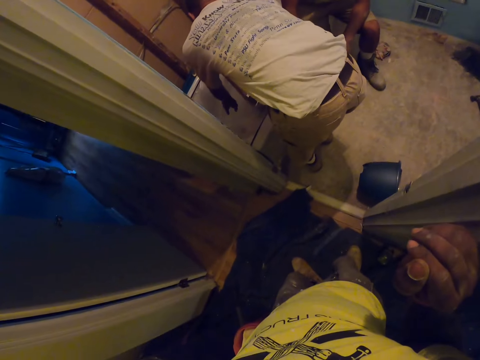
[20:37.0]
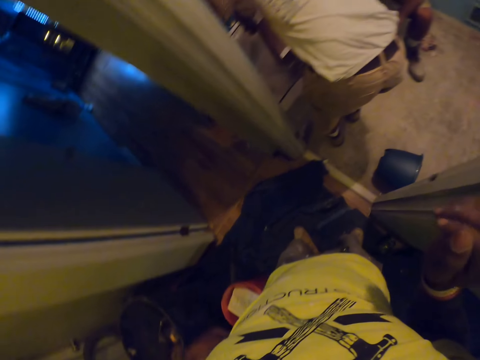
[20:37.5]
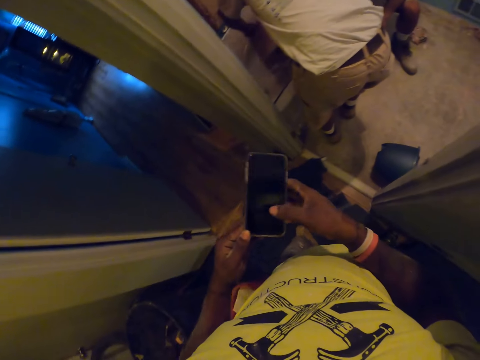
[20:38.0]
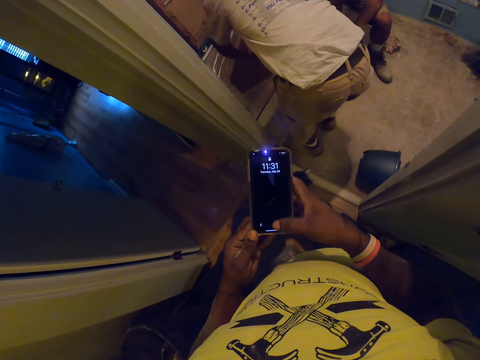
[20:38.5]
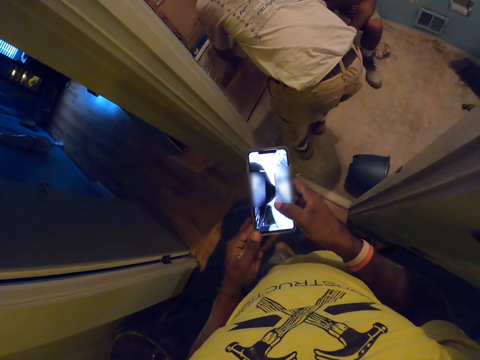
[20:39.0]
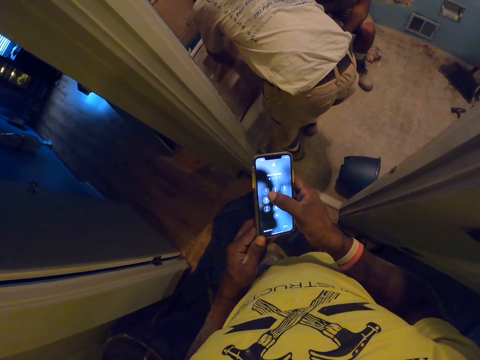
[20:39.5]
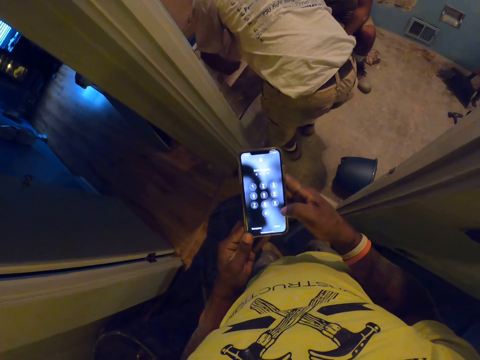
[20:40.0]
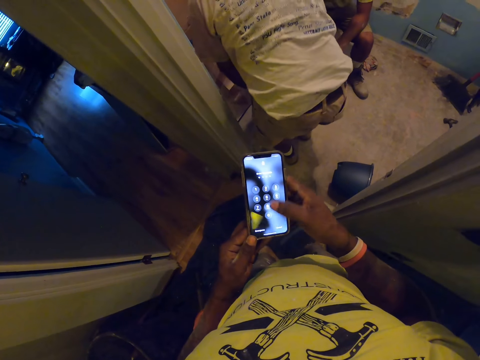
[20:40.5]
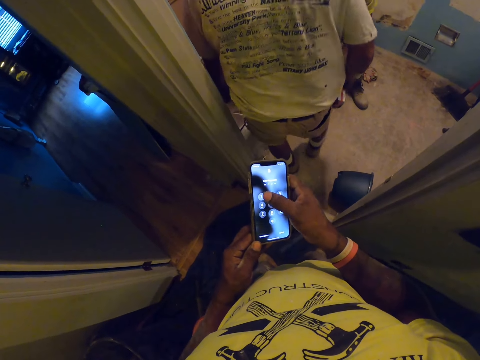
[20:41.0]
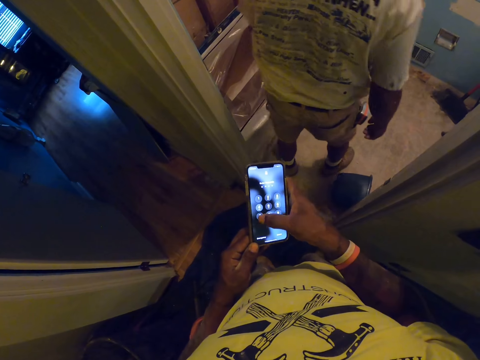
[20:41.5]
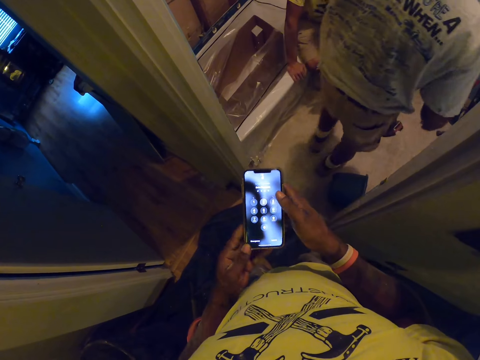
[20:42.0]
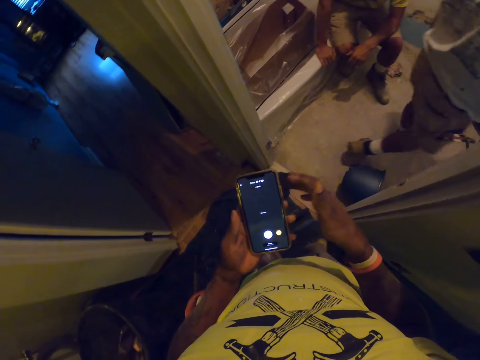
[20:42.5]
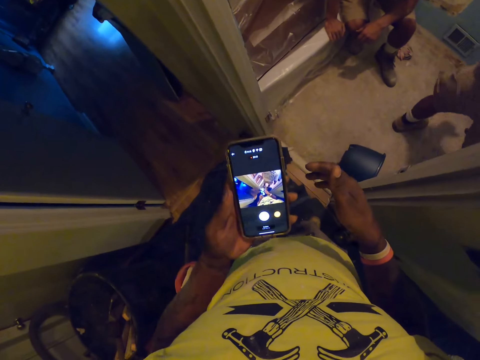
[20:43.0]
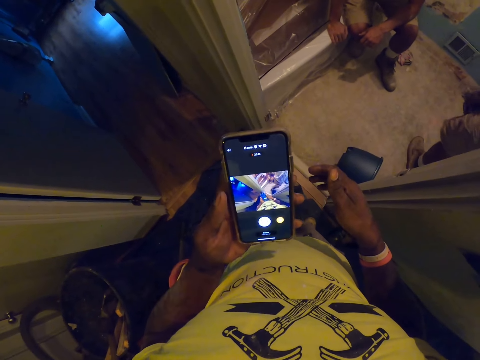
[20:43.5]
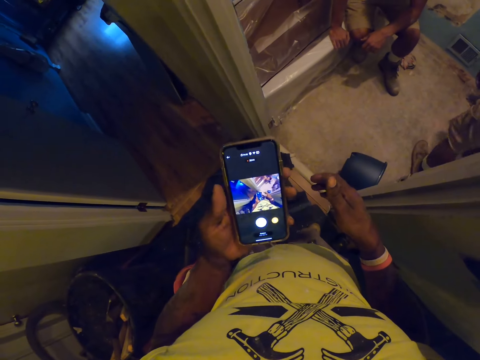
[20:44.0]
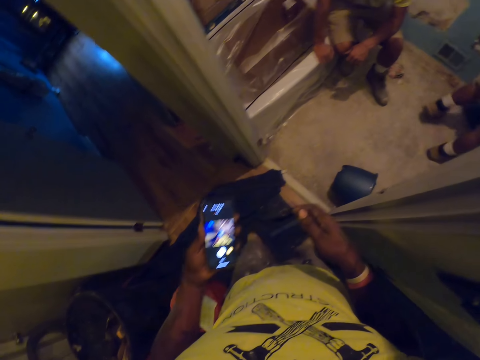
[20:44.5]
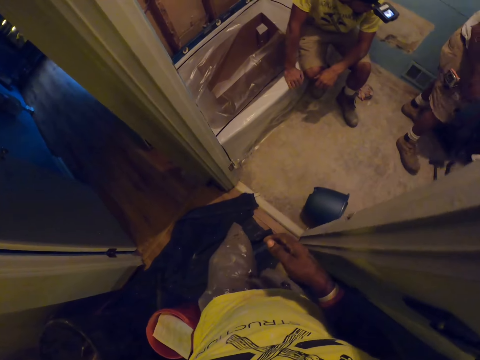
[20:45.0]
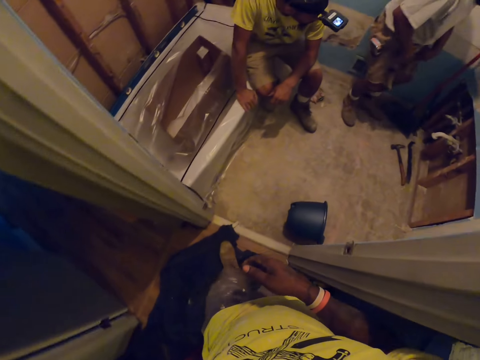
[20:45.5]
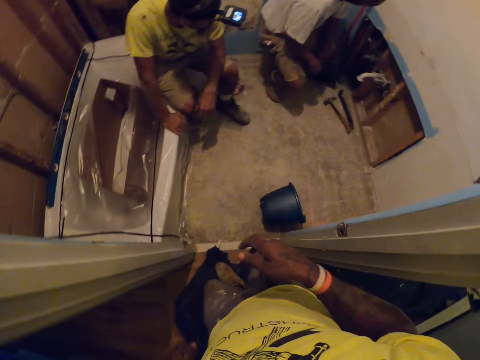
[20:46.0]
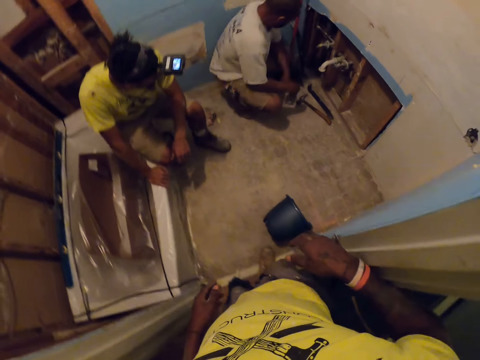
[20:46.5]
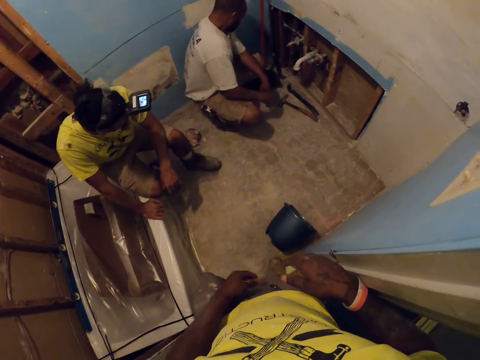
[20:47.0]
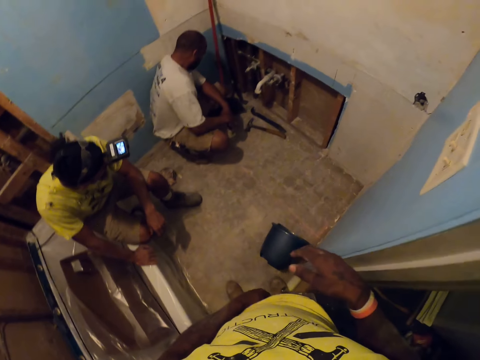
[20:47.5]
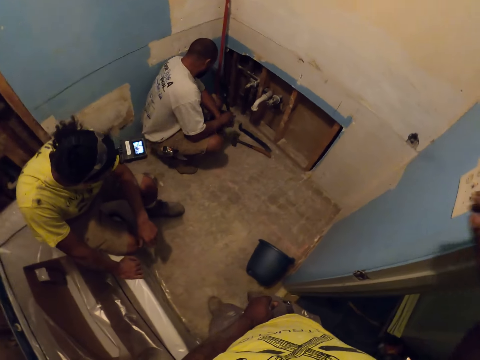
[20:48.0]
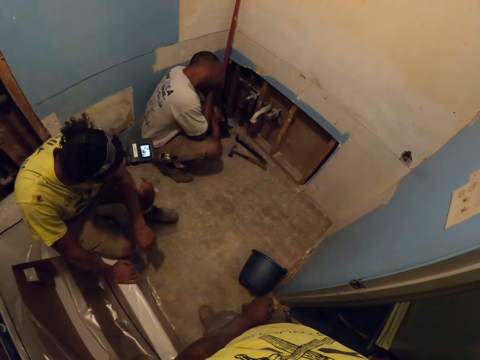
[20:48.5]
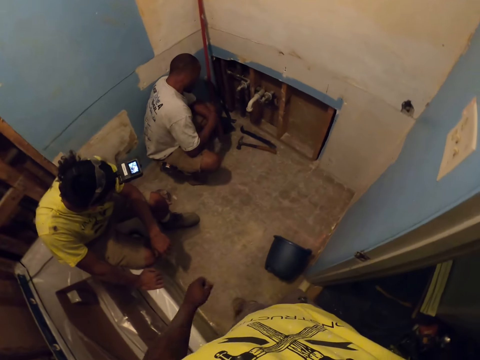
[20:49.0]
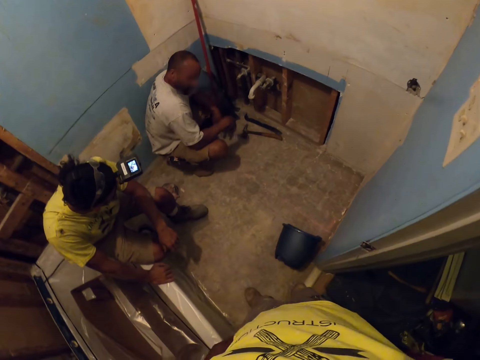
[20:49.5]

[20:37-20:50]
The camera wearer pulls out his phone from his trouser pocket with his left hand. He holds the phone with both hands. He operates the phone. He puts the phone in his trouser pocket with his left hand. He walks into the room. An apprentice sits on the sink. Another apprentice squats at the pipes in the room.

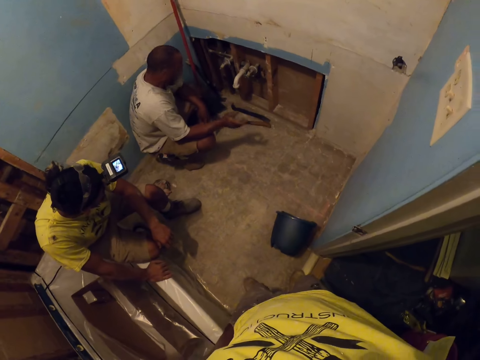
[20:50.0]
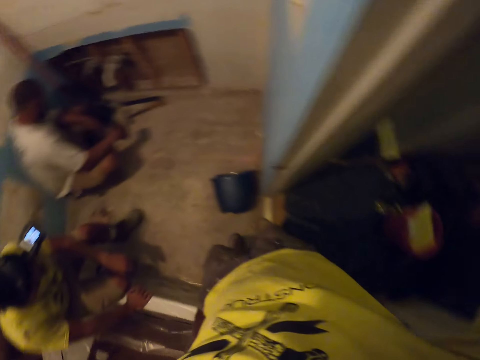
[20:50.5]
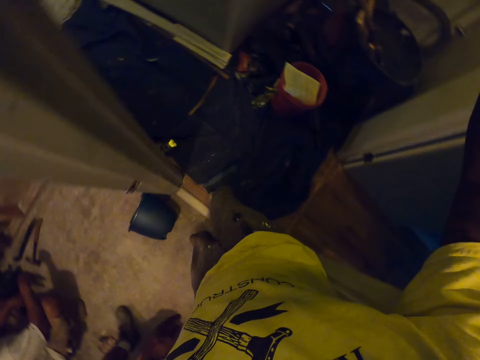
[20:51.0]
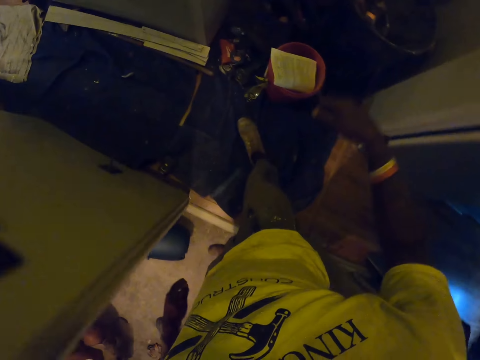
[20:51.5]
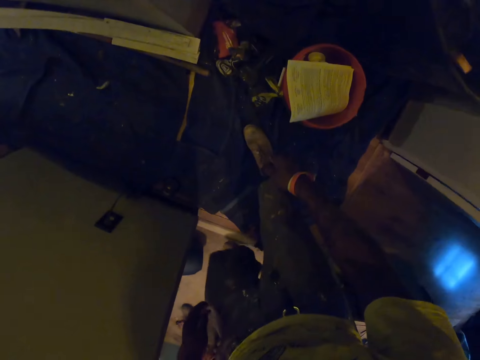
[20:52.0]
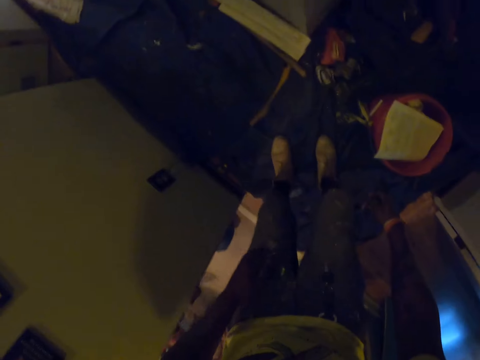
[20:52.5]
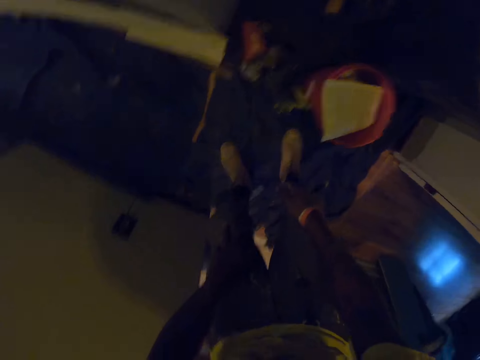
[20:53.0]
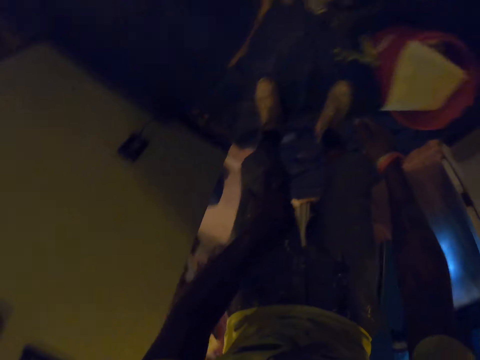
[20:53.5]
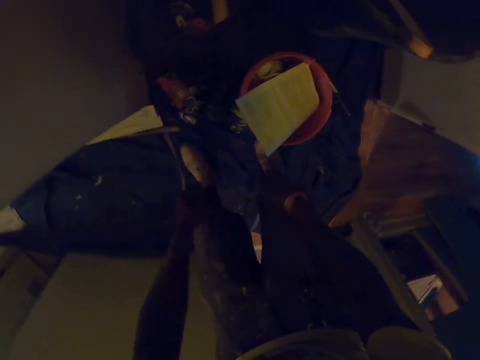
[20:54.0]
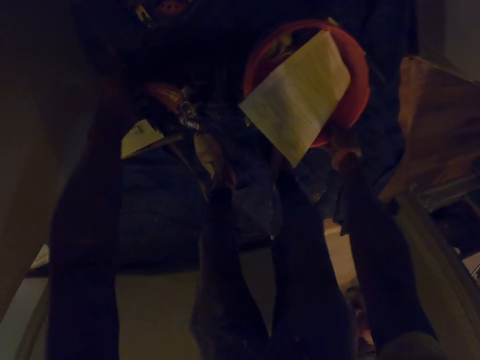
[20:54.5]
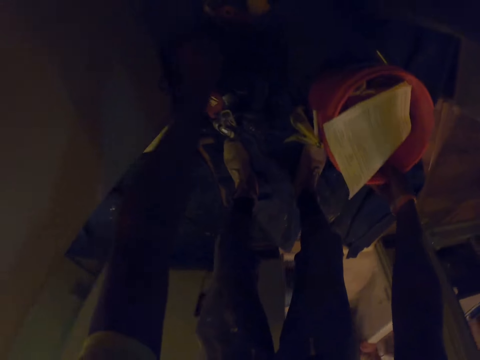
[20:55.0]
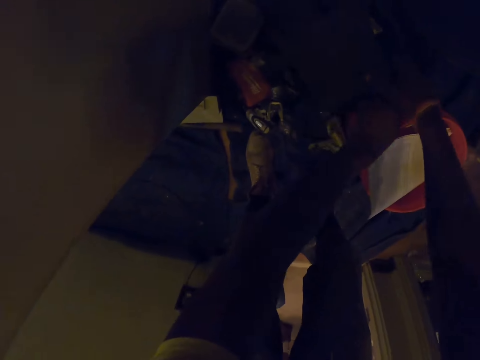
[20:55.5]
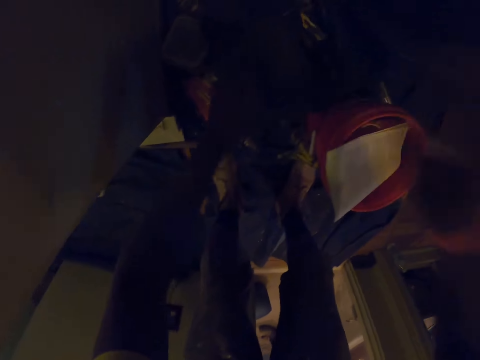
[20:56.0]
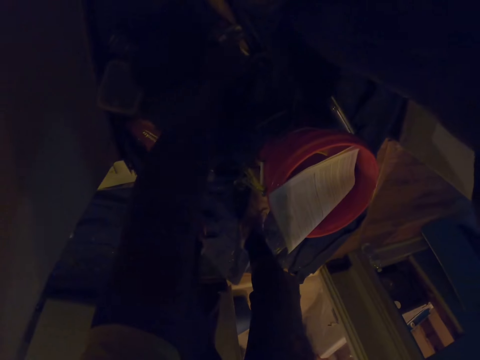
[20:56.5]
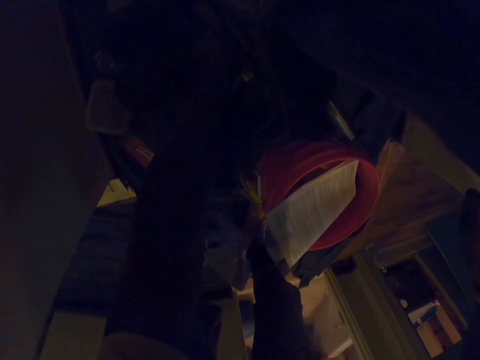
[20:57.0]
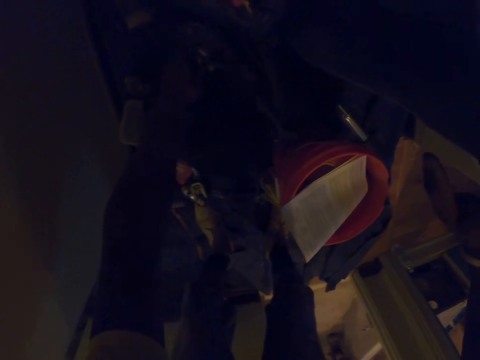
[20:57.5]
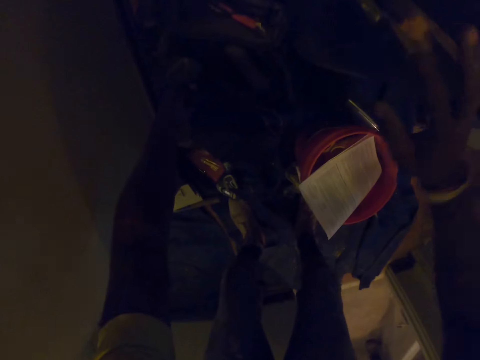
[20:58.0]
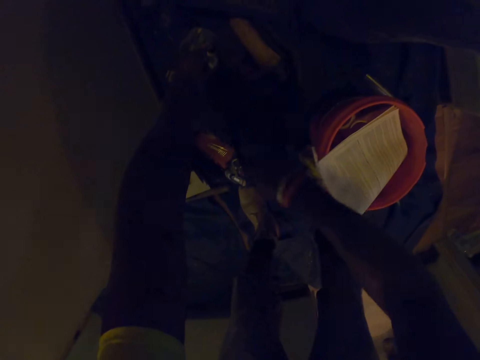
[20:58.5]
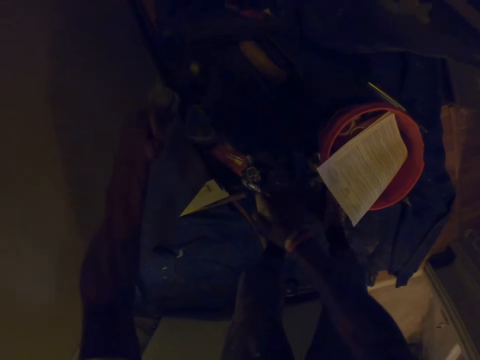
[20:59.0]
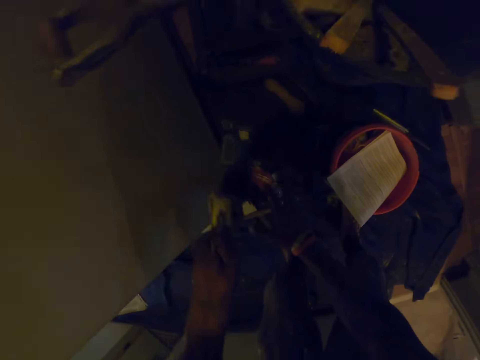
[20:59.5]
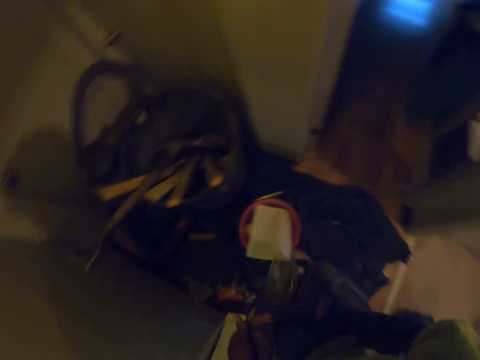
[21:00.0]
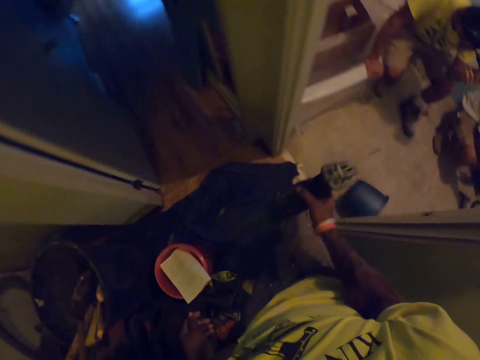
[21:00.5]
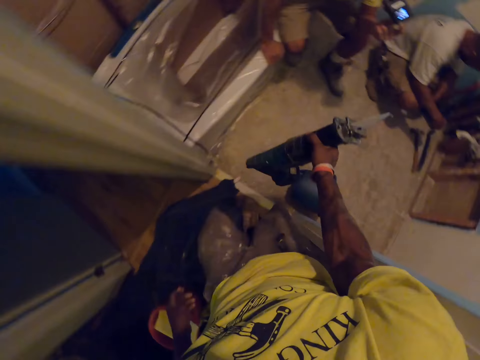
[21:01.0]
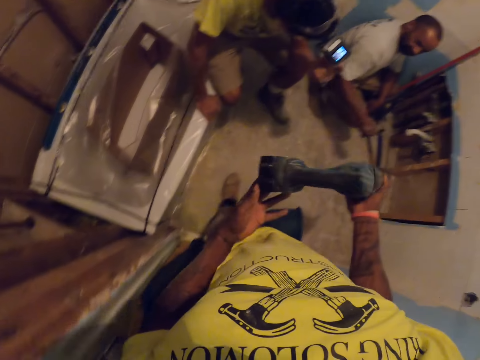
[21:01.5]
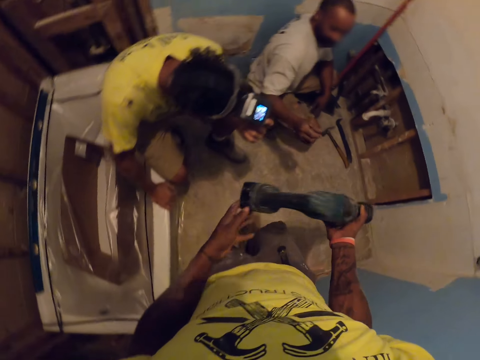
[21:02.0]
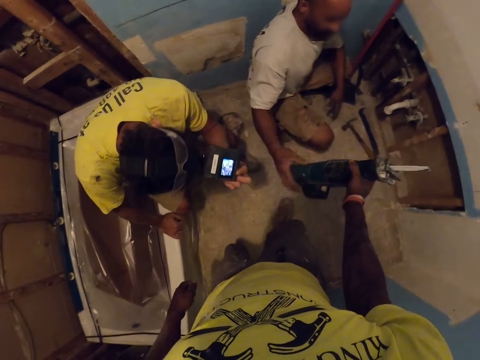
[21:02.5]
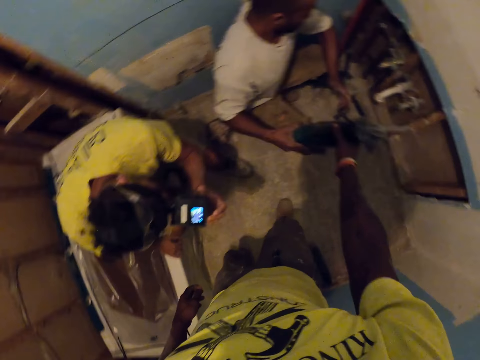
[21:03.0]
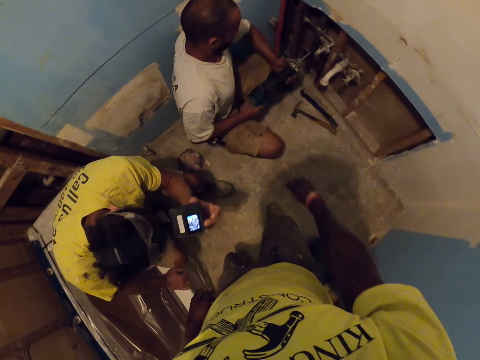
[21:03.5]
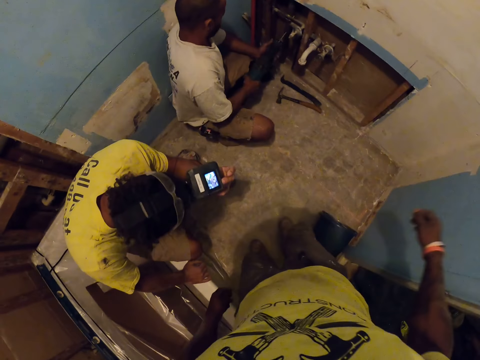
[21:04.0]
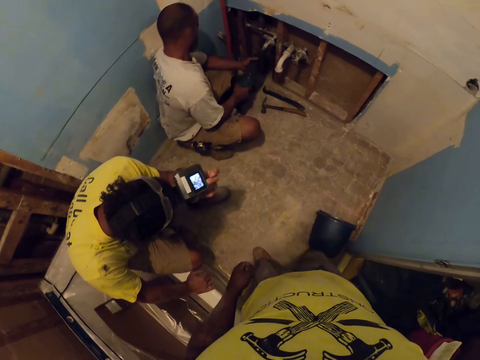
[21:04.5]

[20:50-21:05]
The camera wearer turns outside the room. He adjusts the bucket outside the room with his right hand. He picks up a hand drill with his right hand. He hands the hand drill to an apprentice with his right hand. The apprentice collects the hand drill with his right hand.
